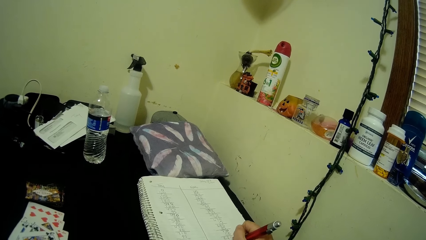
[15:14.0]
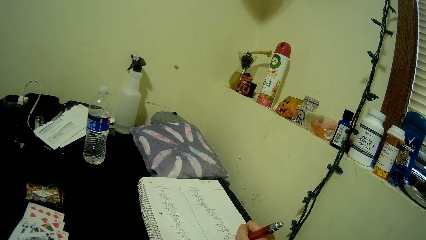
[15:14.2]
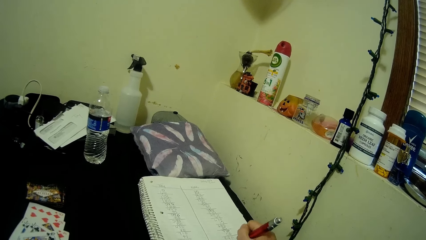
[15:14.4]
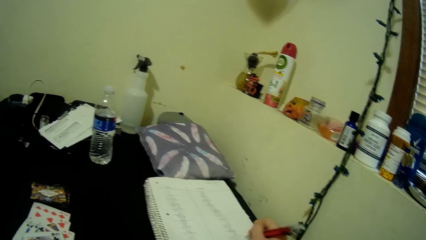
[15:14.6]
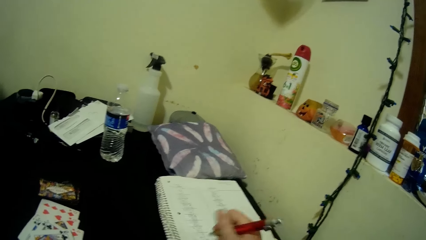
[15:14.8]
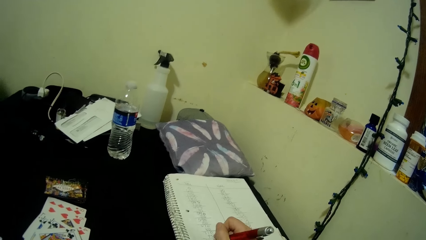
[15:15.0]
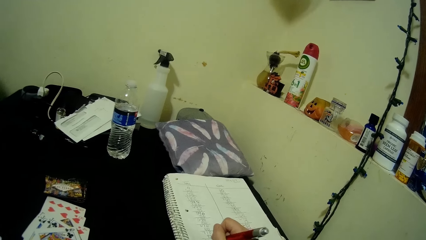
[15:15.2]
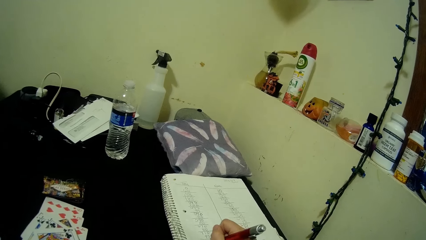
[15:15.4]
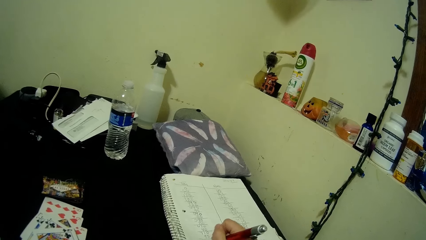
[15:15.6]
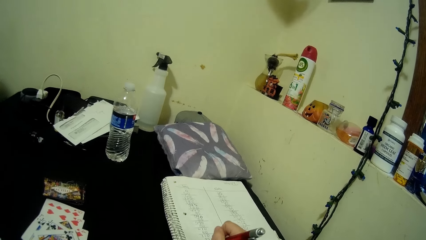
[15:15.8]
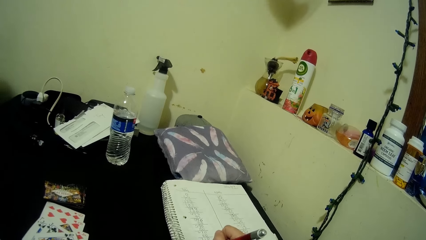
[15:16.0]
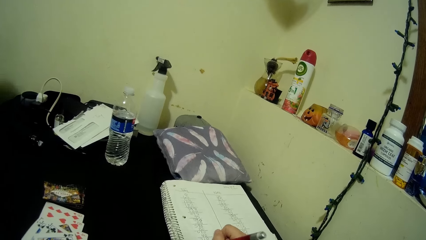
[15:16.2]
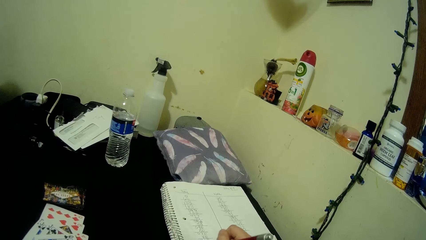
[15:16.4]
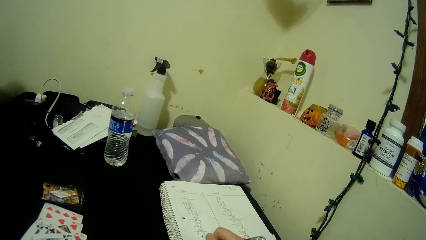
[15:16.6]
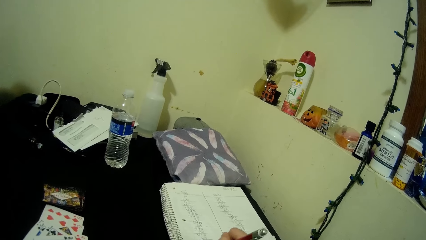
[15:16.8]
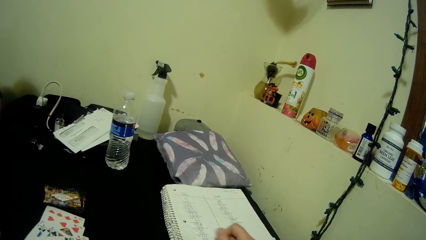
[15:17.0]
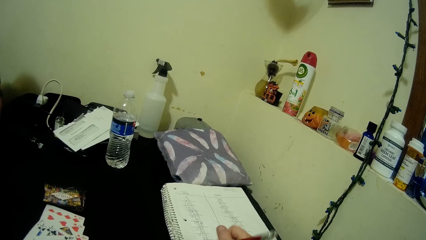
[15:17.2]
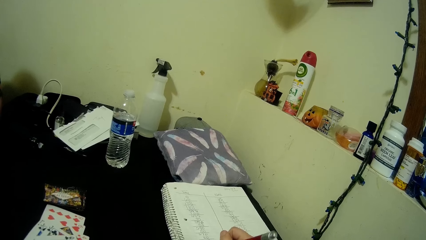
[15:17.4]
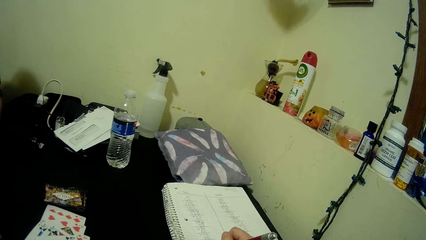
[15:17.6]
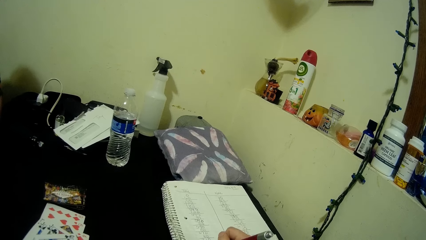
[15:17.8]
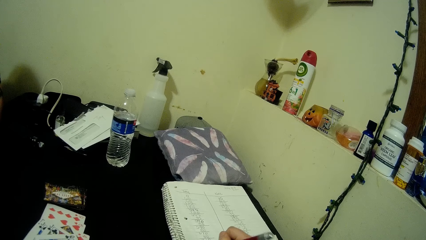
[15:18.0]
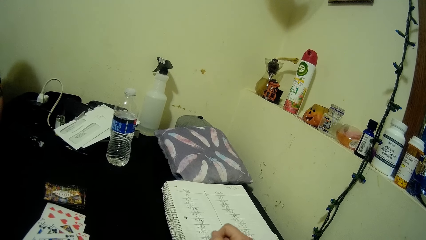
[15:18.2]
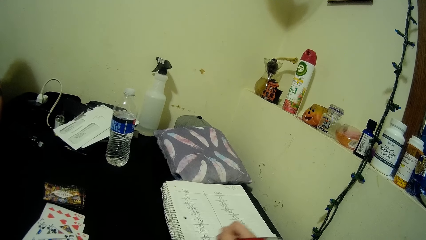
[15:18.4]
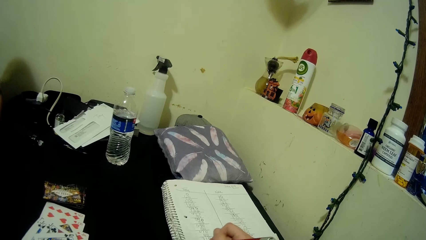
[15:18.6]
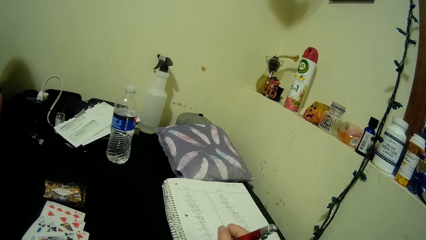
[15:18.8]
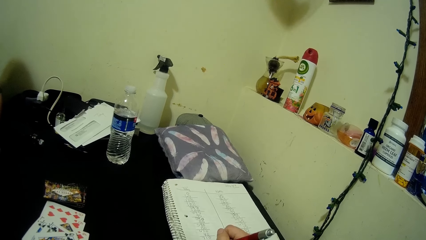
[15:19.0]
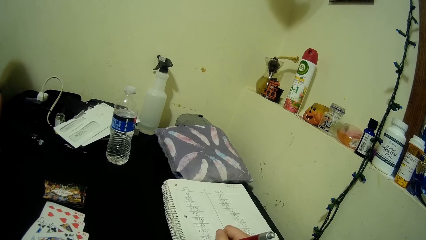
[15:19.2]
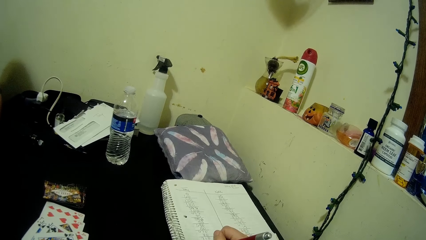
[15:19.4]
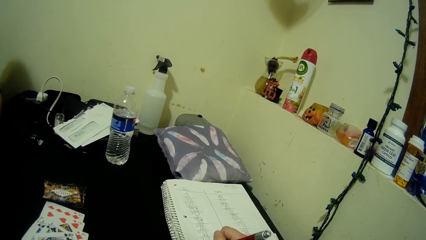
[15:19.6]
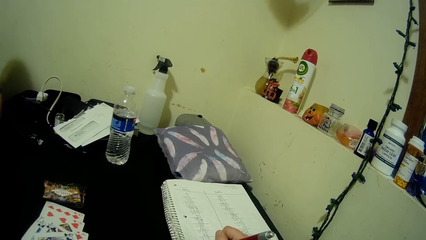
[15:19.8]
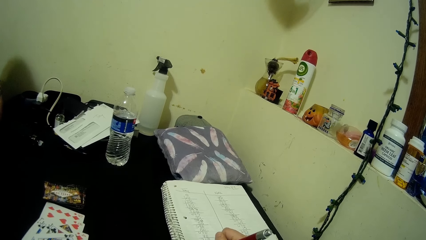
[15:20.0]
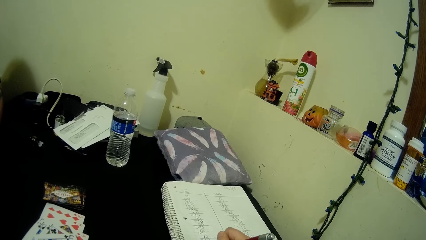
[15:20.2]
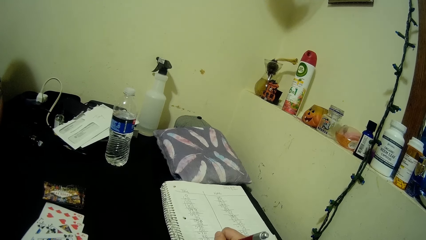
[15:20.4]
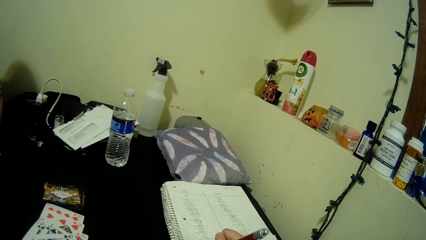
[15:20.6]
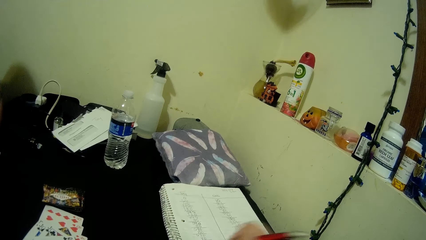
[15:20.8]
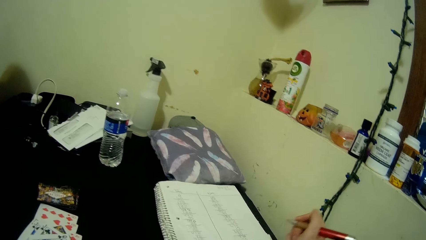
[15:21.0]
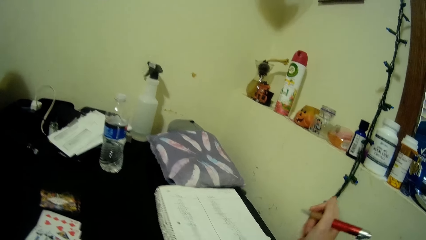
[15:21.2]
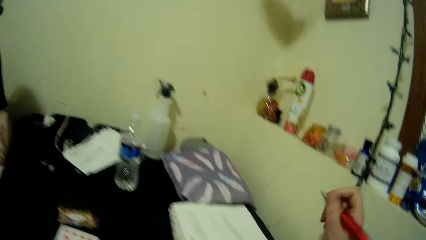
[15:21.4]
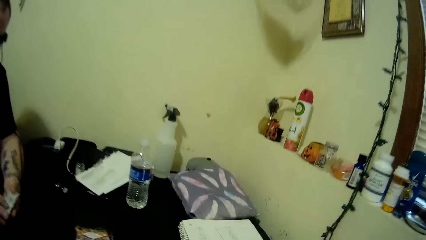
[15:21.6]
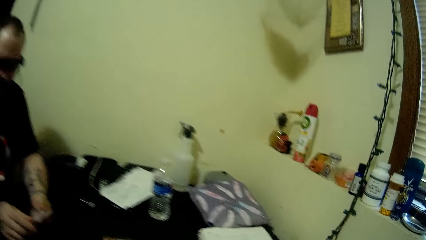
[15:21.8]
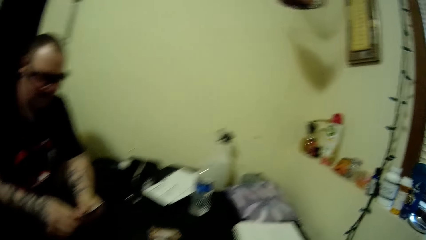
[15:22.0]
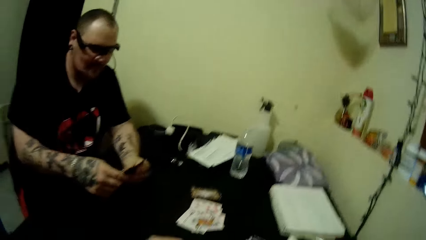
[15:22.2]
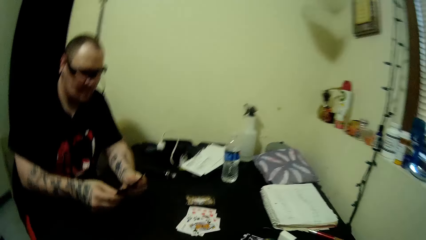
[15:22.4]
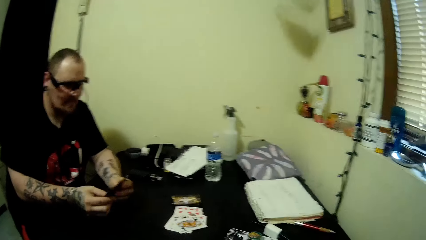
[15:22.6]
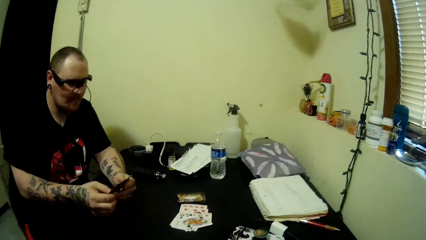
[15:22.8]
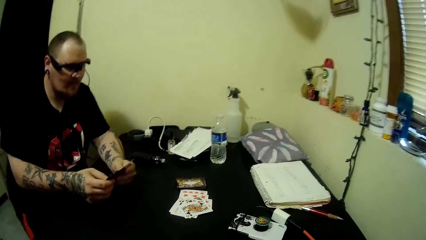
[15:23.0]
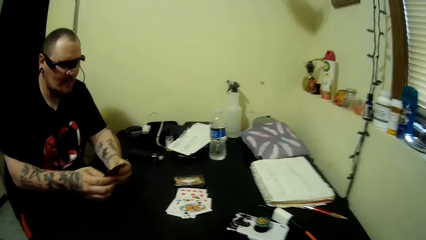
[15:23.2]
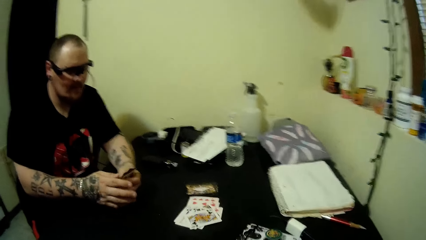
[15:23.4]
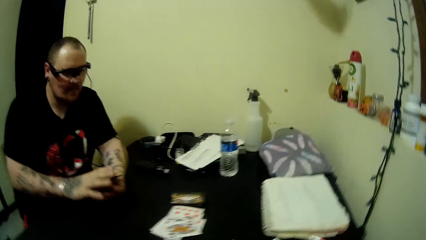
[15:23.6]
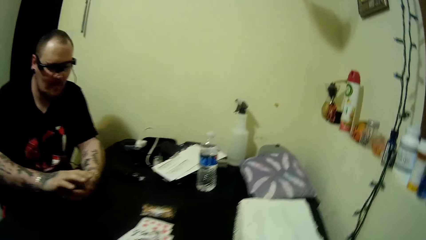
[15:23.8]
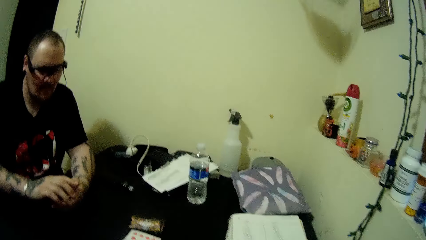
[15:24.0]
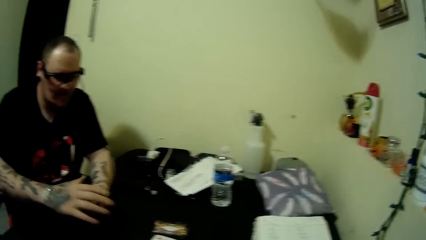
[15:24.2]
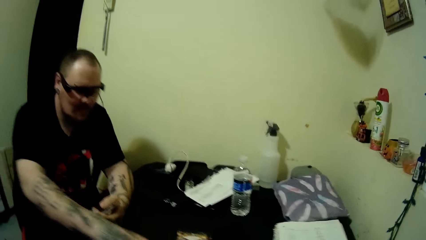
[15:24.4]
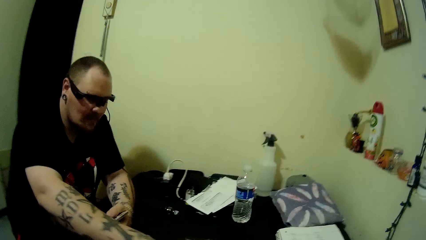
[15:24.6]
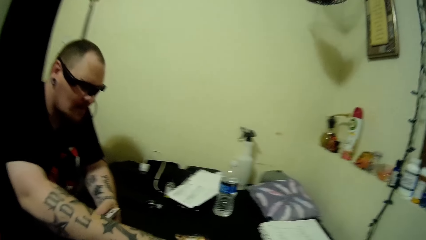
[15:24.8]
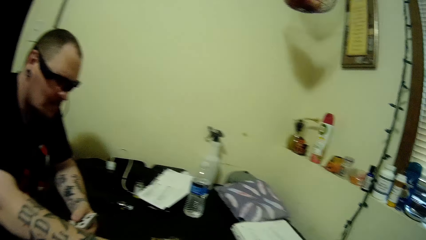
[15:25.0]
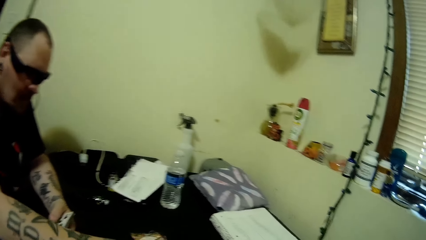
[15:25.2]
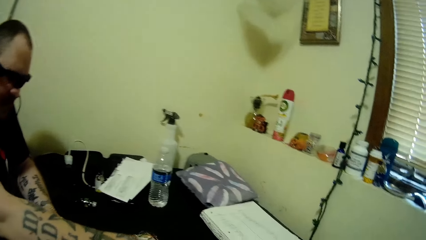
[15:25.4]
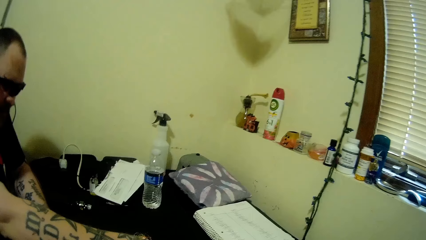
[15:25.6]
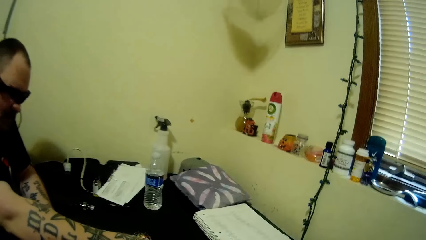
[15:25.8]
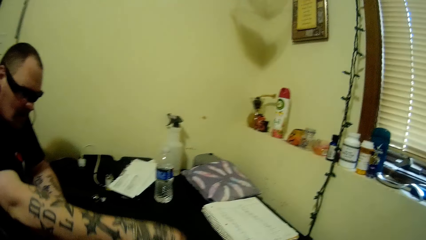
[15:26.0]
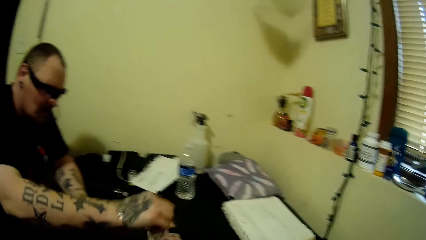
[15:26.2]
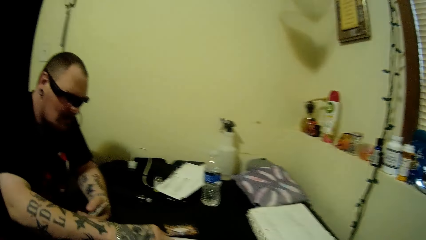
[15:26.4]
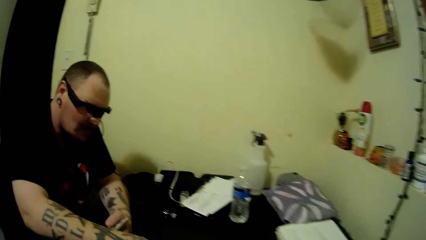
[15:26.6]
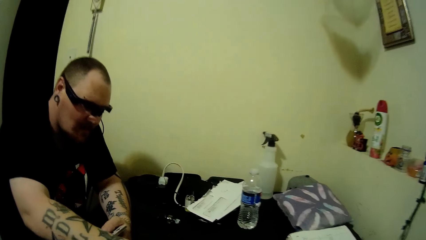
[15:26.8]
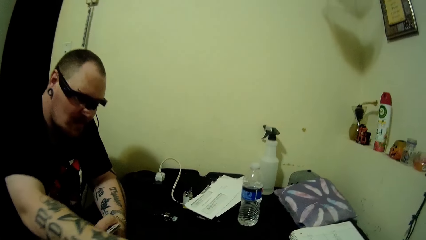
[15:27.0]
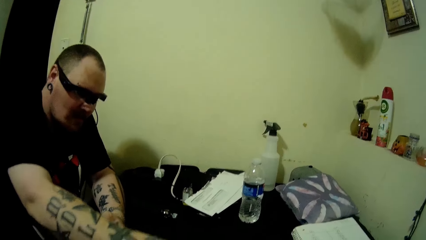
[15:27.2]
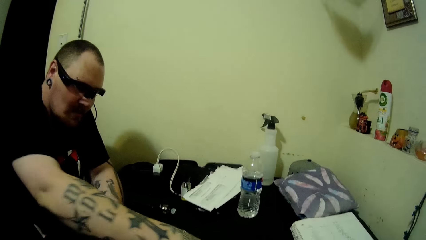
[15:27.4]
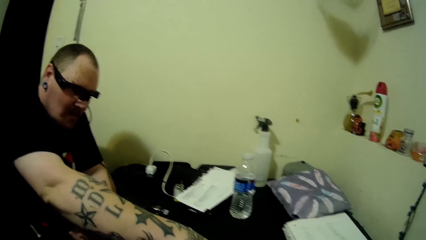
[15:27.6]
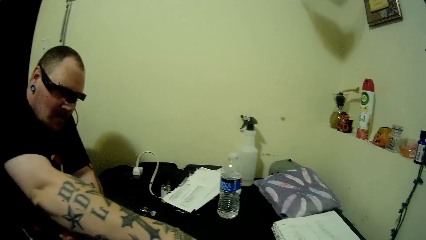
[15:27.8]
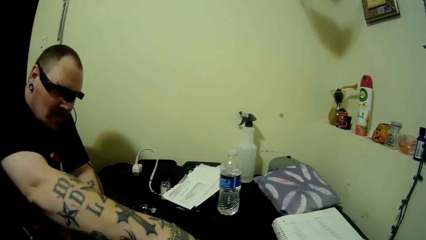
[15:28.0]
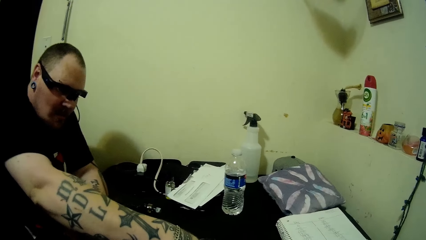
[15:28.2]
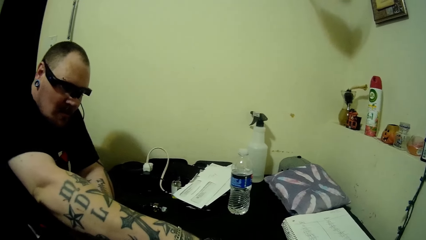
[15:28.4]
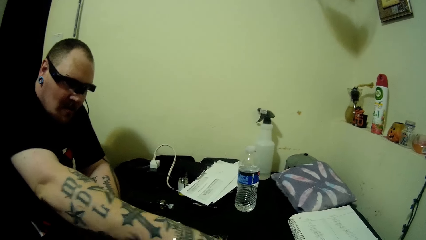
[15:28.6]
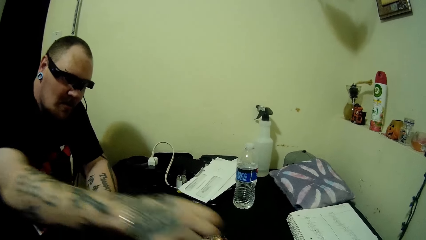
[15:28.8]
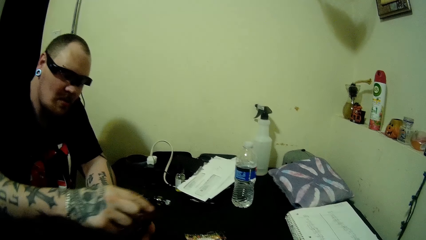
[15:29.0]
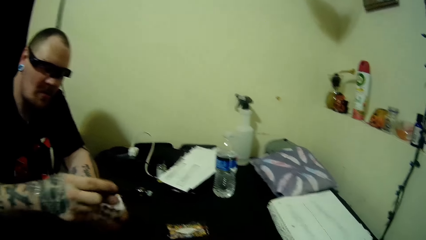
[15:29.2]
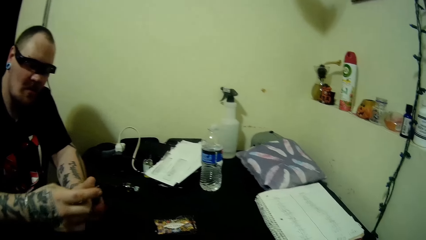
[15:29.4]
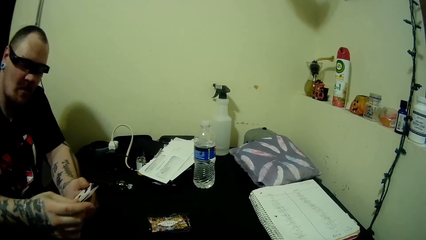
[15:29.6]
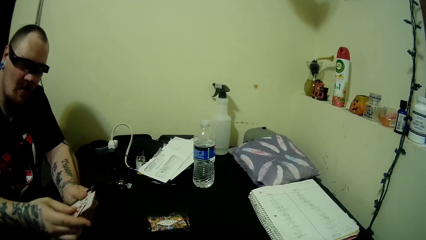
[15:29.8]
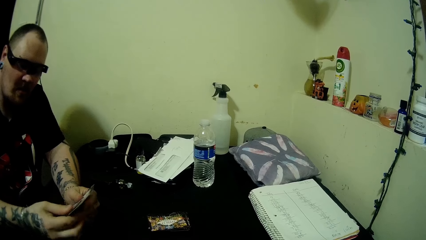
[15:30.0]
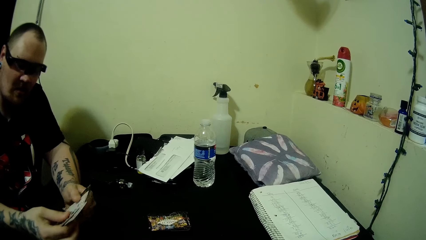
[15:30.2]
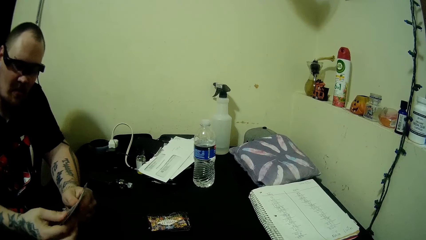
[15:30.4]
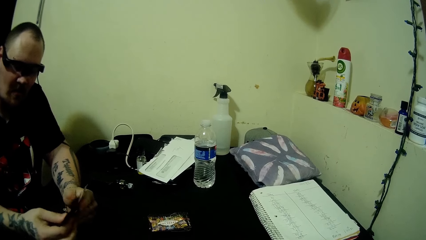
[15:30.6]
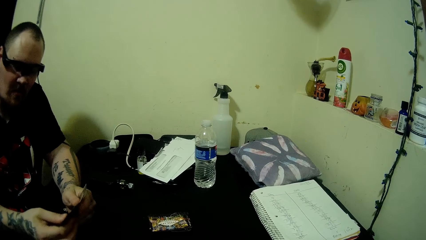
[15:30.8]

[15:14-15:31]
The camera wearer puts down the pen. A man arranges the cards on his hands. The man takes the play card. The man packs the cards on the table with his right hand.
